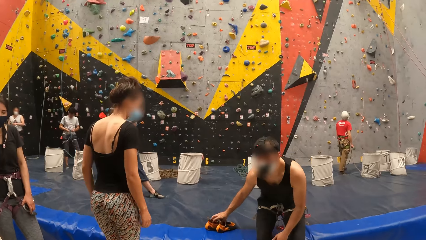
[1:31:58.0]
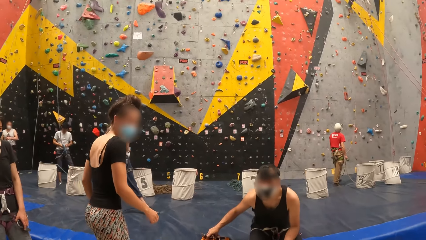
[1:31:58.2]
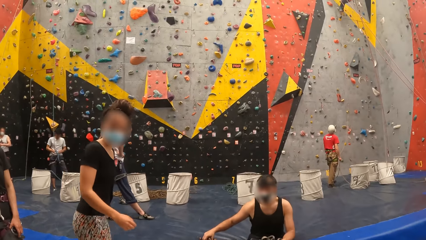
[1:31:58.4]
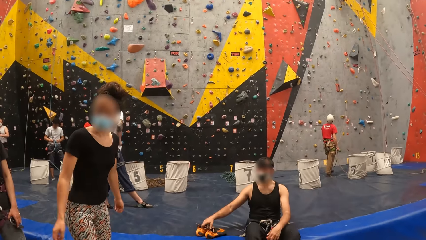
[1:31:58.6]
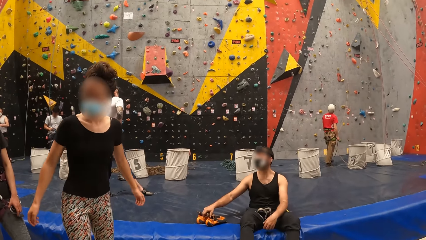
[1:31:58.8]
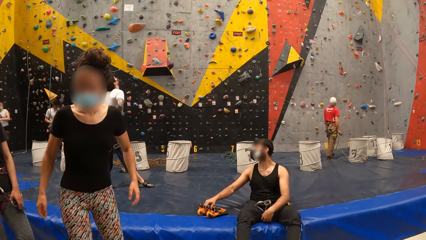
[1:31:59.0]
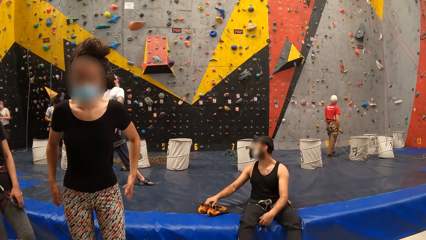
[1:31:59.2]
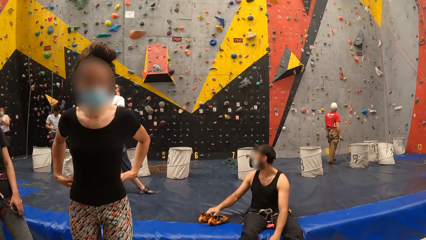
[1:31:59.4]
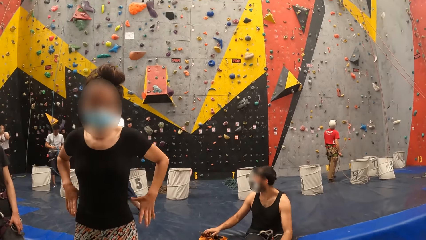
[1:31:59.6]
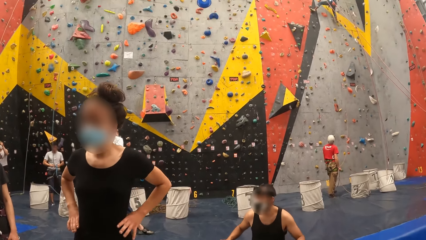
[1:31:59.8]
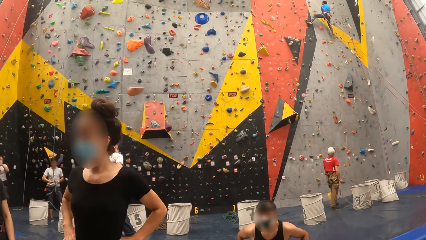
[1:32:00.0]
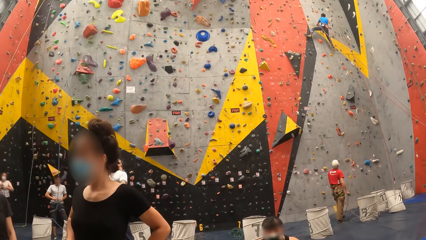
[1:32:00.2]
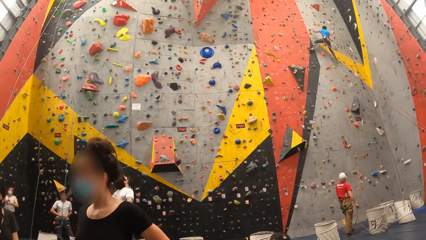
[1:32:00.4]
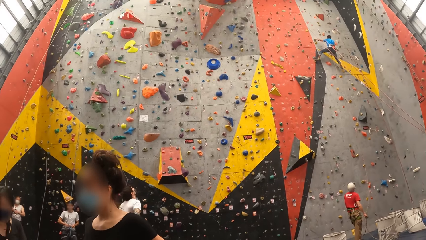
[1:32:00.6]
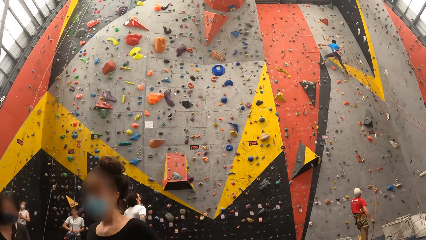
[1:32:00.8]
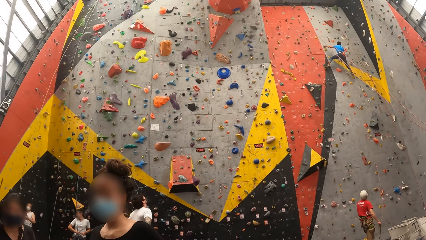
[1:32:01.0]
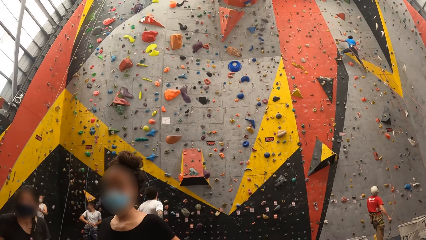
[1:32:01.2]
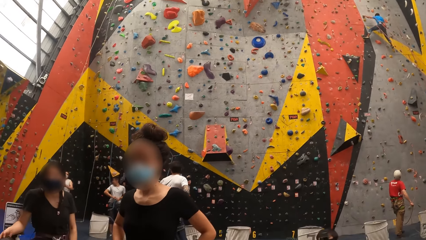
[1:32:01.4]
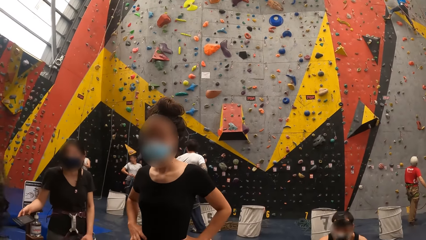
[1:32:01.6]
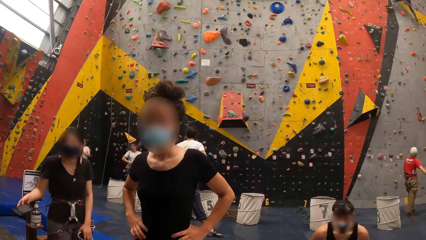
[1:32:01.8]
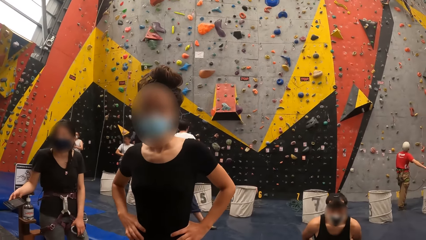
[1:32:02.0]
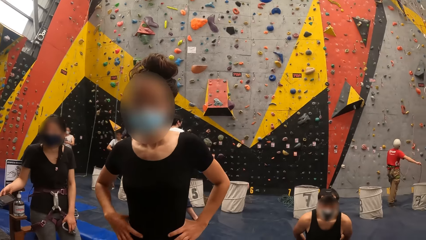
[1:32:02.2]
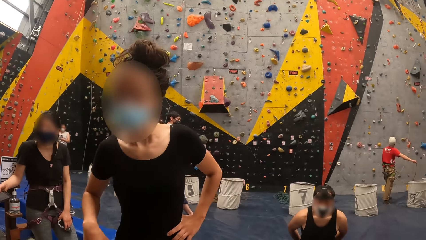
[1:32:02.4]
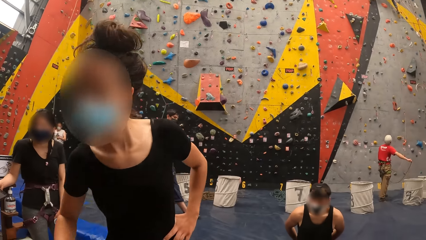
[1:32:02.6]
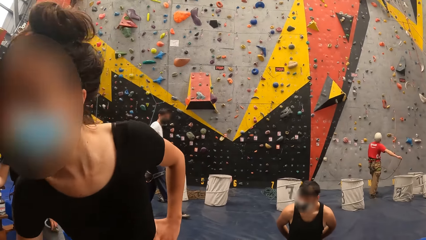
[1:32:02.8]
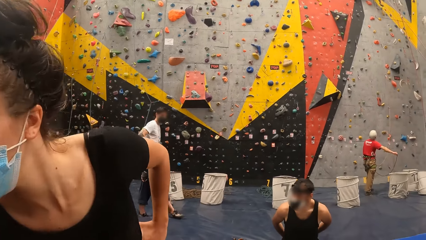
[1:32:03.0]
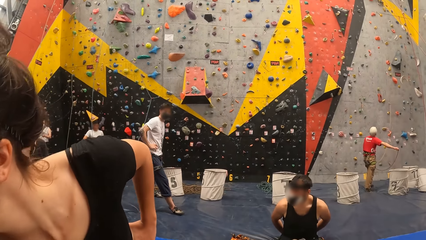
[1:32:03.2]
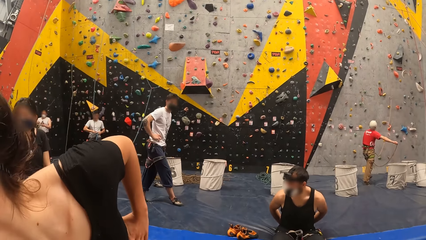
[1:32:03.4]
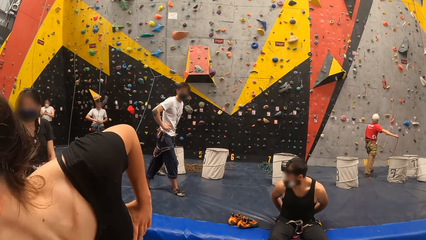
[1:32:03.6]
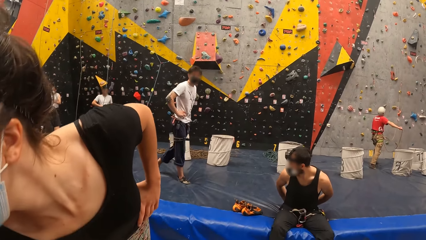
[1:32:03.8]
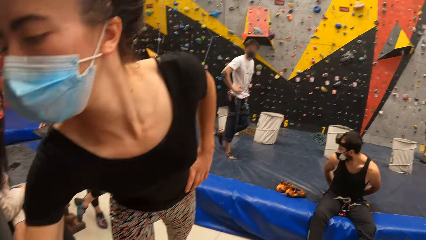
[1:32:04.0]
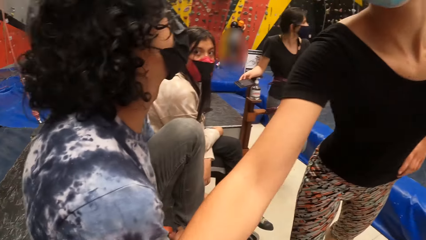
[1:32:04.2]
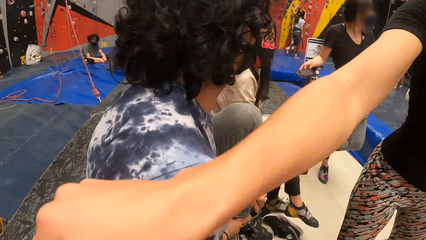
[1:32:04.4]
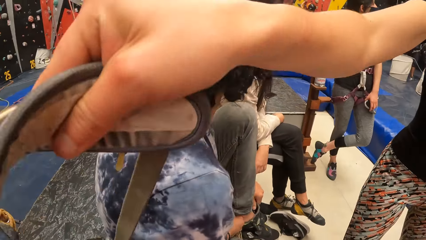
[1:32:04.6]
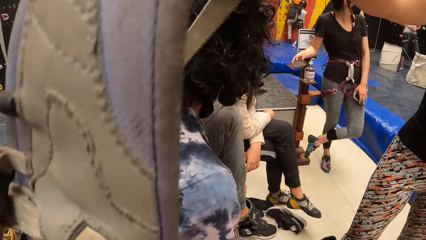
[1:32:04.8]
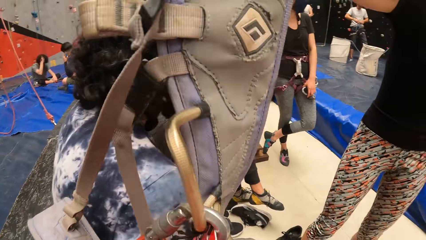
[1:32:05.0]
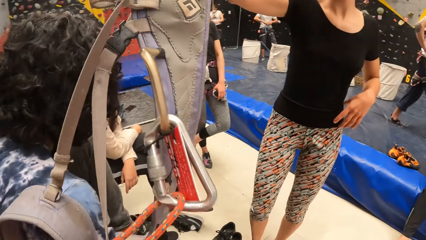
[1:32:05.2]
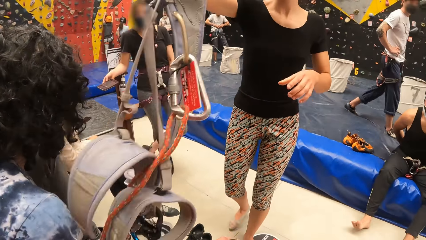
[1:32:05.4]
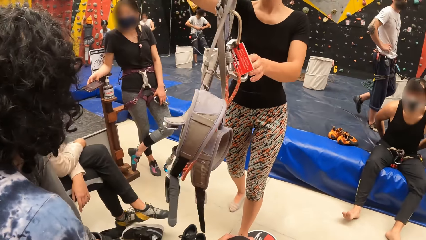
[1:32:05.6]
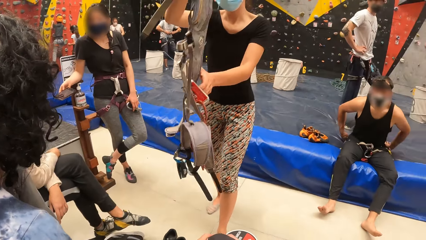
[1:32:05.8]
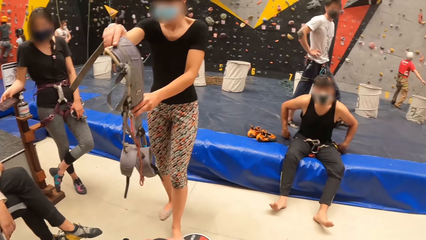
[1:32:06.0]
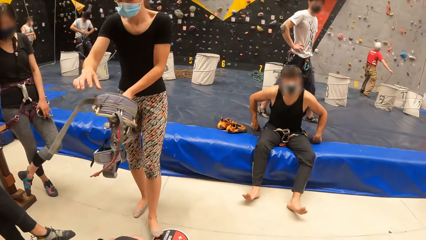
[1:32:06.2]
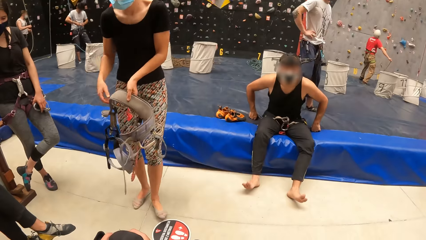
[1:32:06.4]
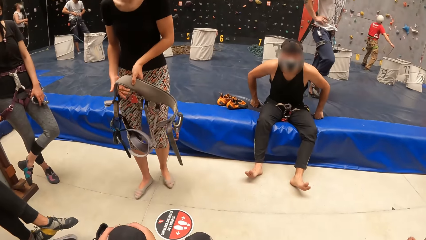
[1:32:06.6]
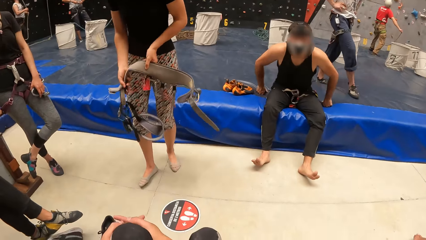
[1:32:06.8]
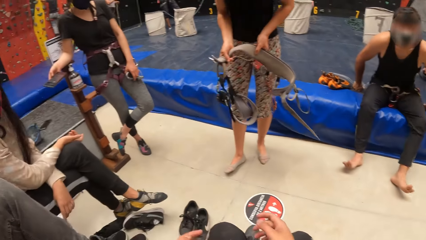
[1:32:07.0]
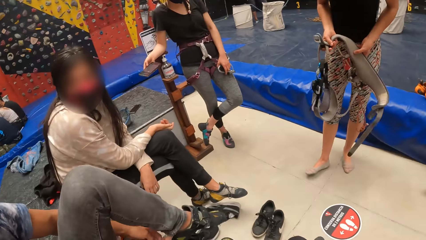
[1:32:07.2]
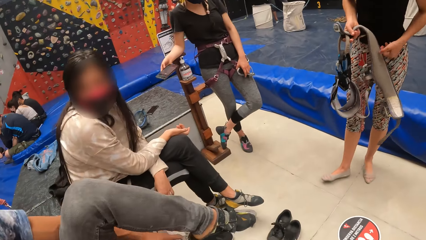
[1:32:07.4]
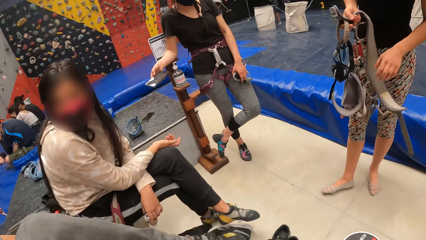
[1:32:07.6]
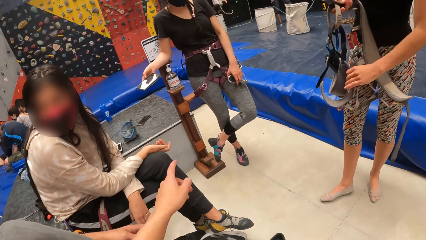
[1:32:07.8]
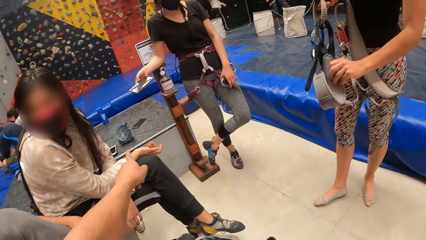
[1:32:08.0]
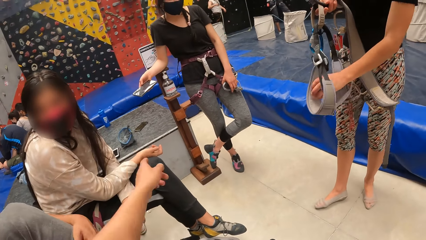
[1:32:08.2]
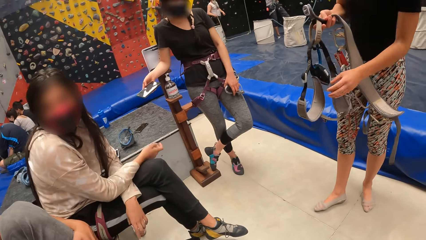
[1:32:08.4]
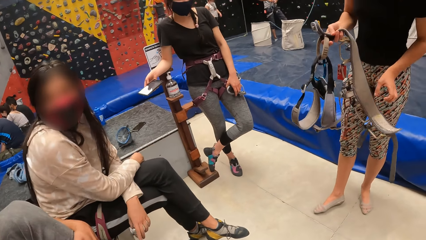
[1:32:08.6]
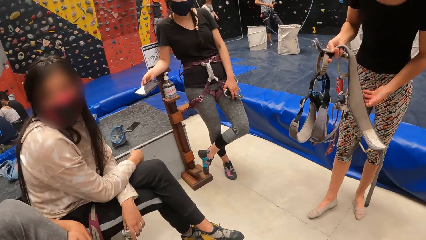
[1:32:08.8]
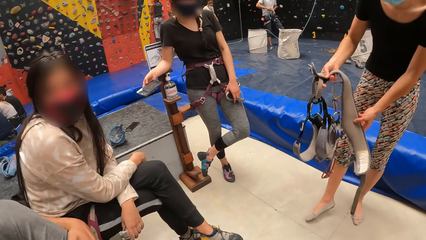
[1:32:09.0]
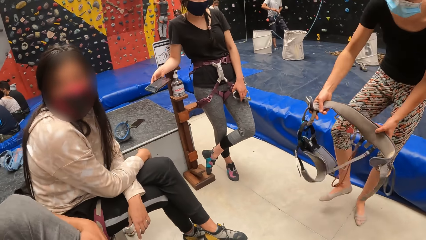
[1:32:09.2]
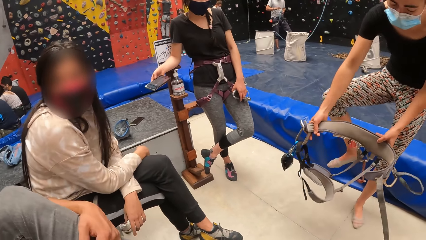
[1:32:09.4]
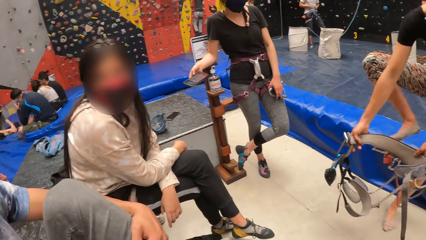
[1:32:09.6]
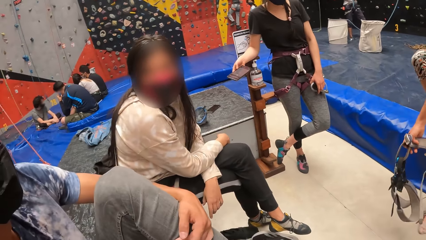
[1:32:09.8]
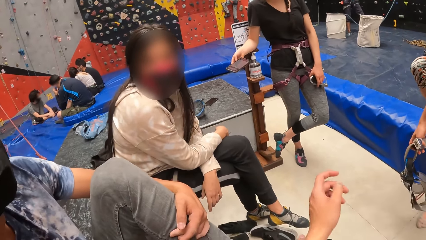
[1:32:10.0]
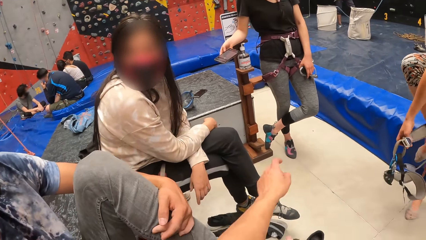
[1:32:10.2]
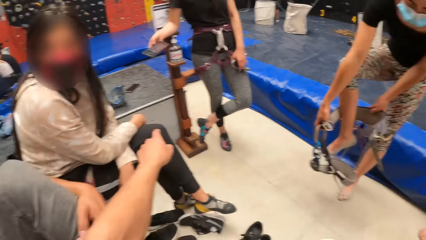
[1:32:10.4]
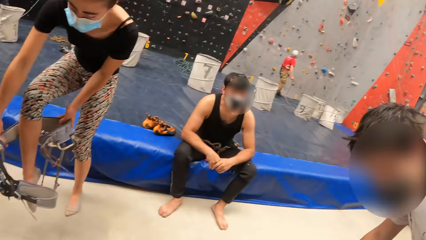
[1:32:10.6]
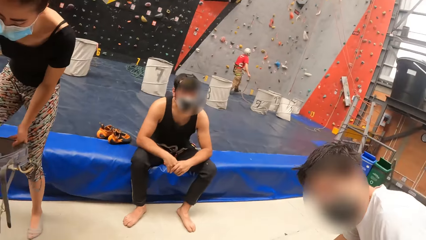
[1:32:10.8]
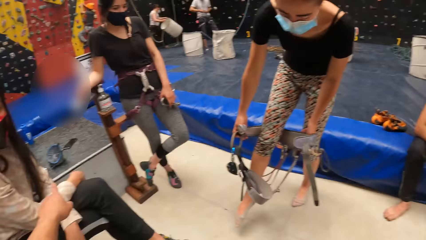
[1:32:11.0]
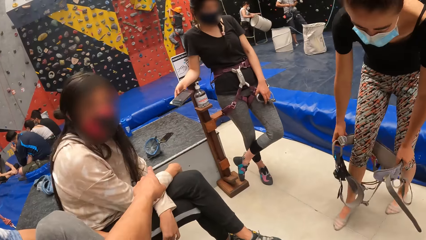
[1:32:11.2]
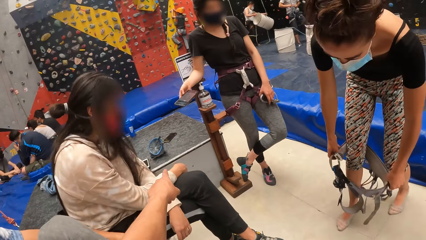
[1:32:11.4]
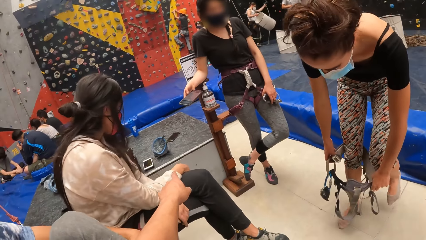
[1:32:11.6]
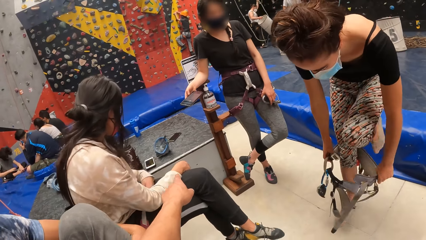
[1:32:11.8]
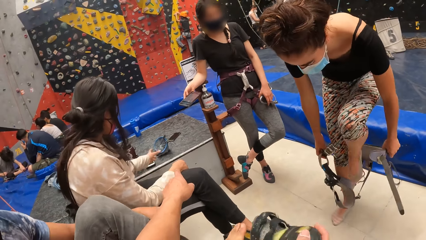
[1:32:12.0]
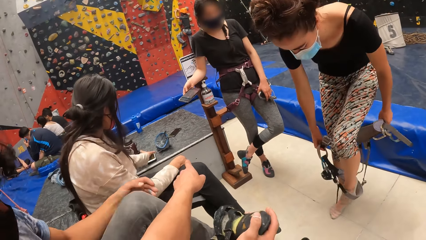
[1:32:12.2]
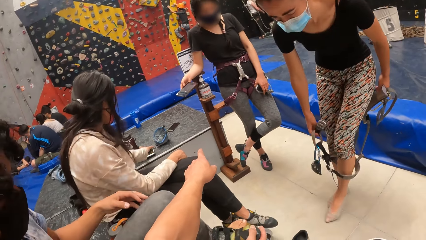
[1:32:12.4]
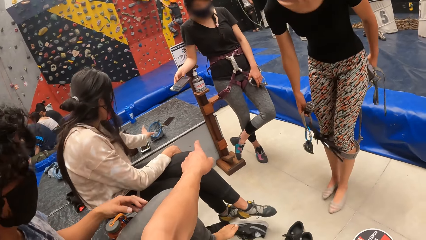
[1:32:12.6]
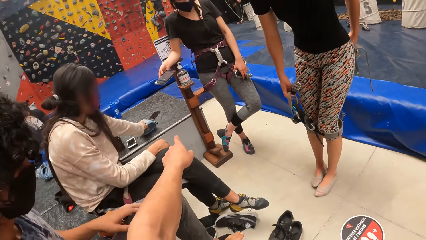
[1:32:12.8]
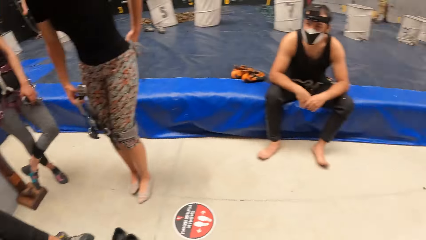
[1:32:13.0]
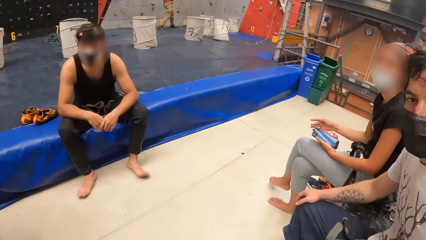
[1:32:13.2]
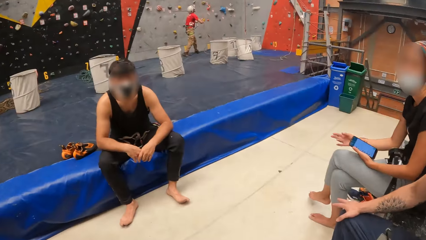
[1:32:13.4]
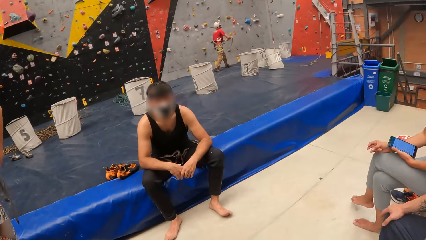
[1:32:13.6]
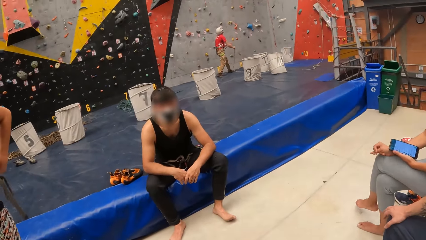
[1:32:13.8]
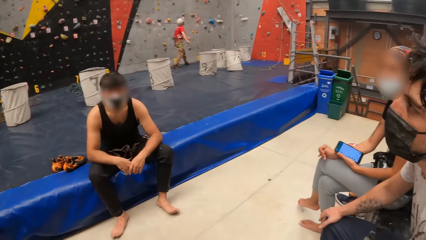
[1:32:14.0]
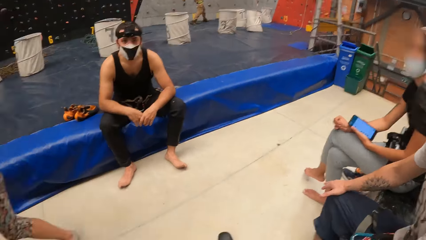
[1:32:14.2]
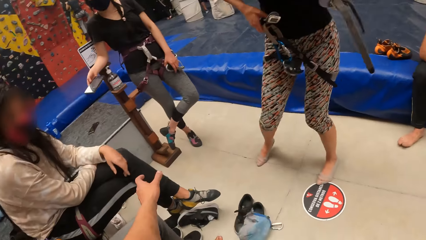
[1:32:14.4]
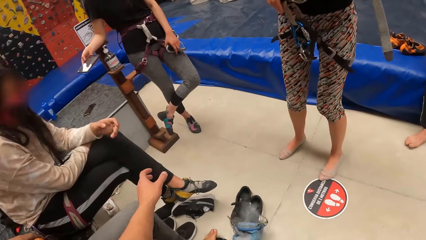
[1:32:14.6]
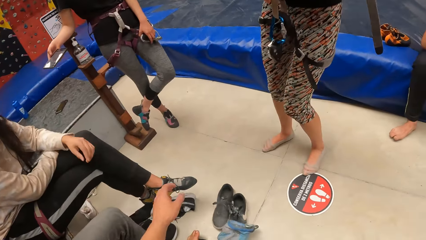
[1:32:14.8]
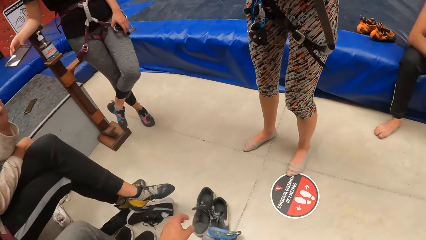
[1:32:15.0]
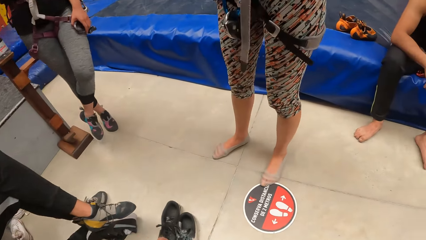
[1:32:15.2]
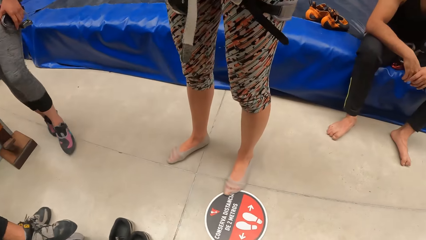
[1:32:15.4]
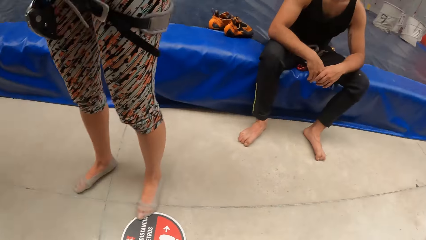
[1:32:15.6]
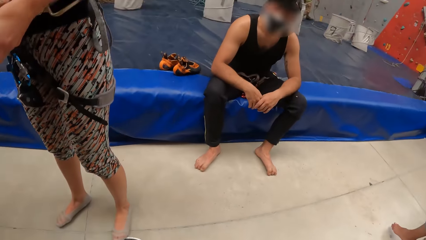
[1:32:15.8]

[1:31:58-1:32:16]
A person moves shoes on the mat and sits on the mat. Another person picks up a conveyor belt. The camera wearer moves hands. A third person interacts with the camera wearer. The second person puts on the conveyor belt. The camera wearer points out to a lady. They point at a helmet. The third person picks up the helmet. The camera wearer looks around.
